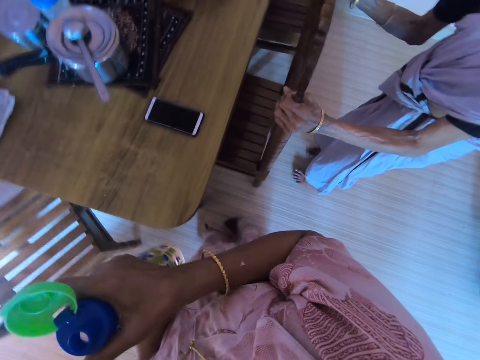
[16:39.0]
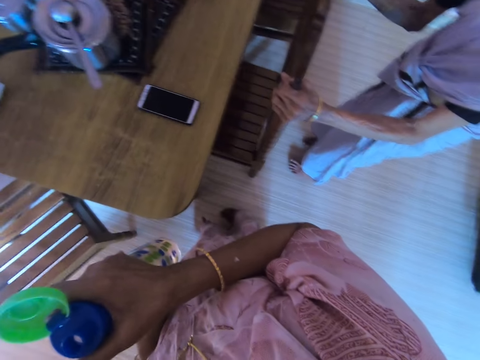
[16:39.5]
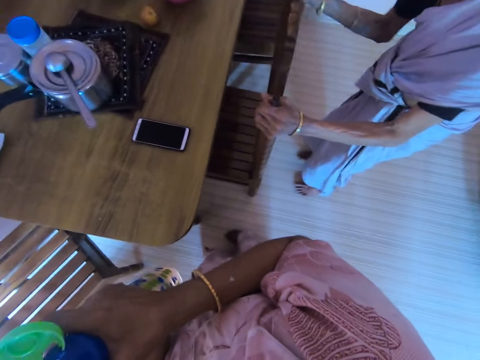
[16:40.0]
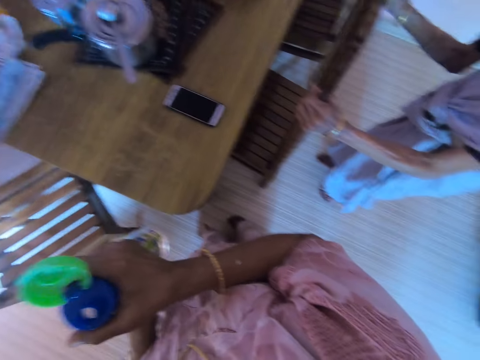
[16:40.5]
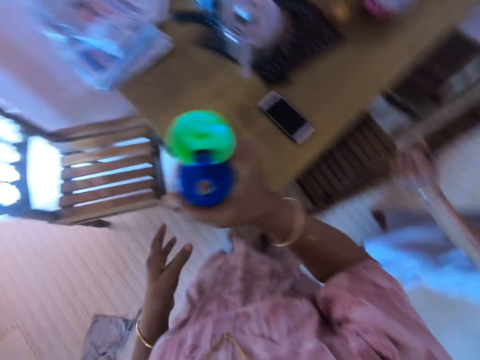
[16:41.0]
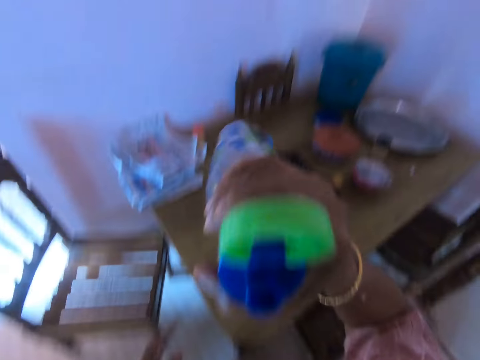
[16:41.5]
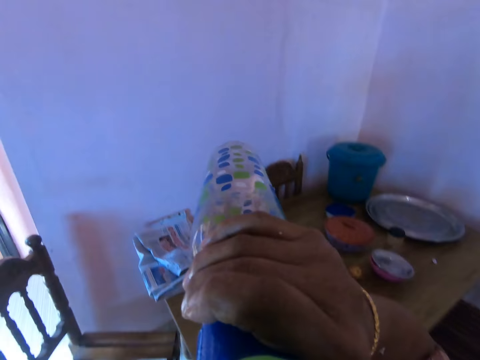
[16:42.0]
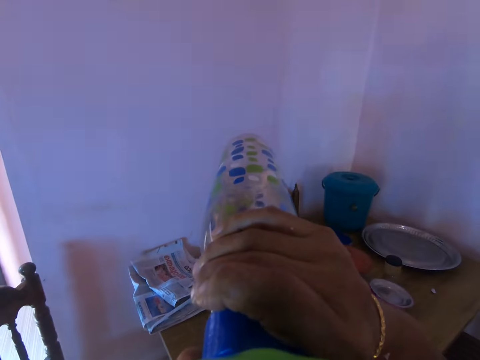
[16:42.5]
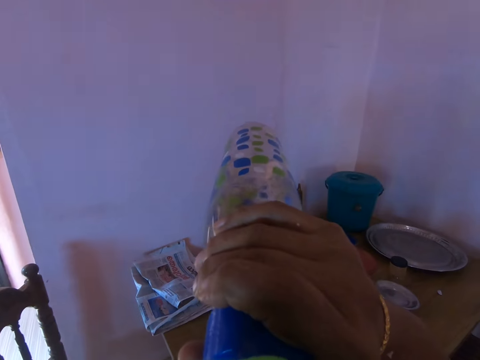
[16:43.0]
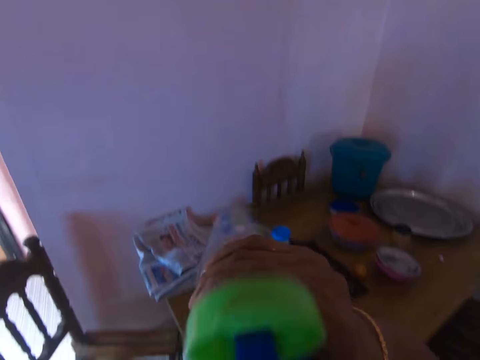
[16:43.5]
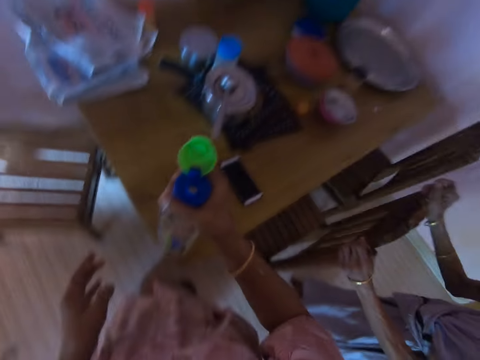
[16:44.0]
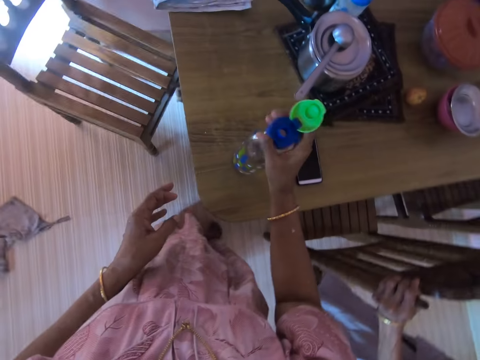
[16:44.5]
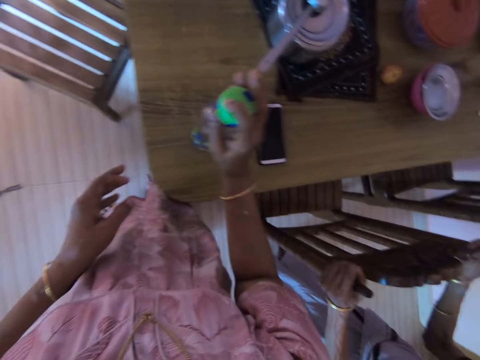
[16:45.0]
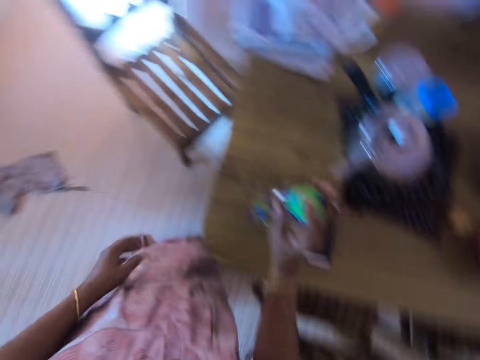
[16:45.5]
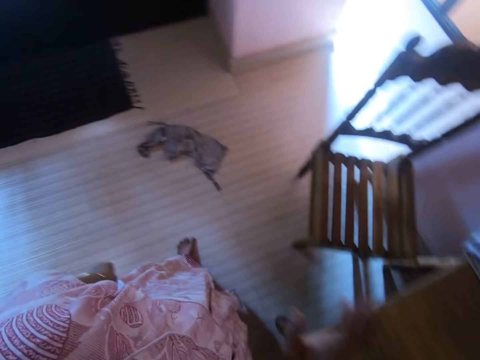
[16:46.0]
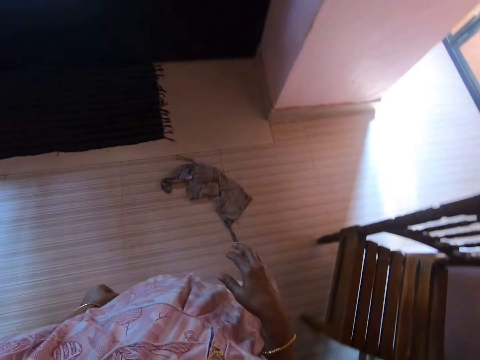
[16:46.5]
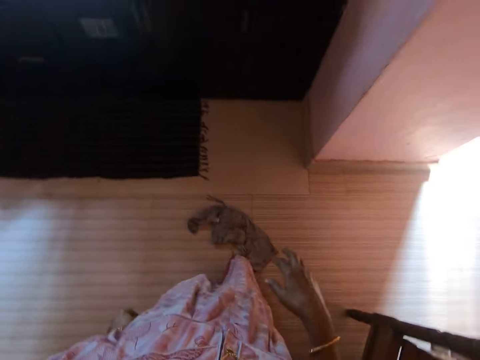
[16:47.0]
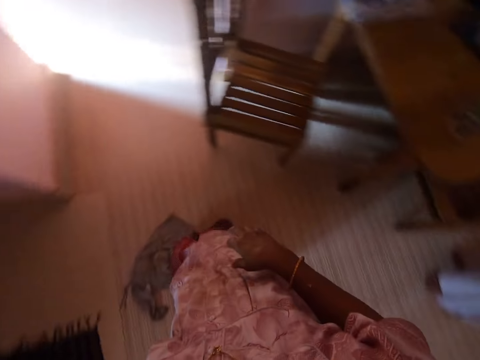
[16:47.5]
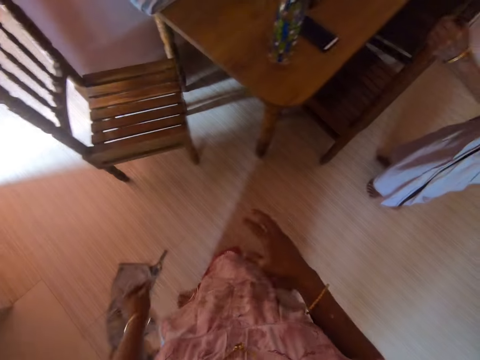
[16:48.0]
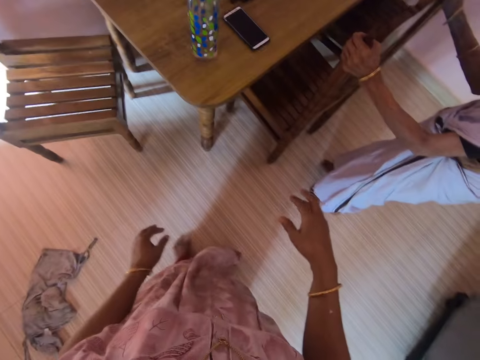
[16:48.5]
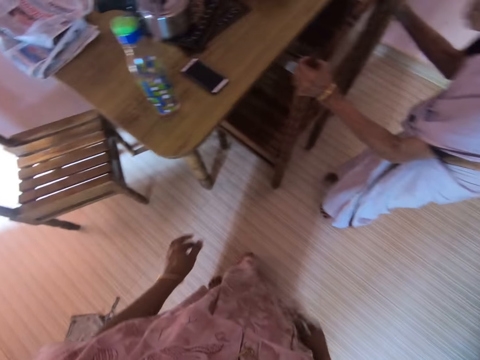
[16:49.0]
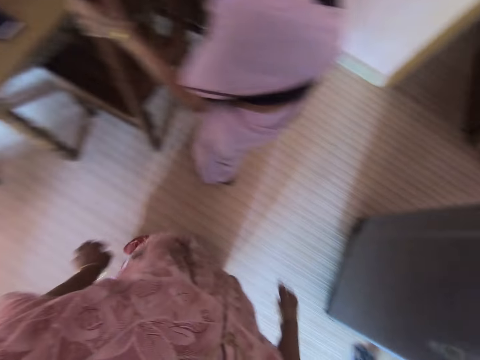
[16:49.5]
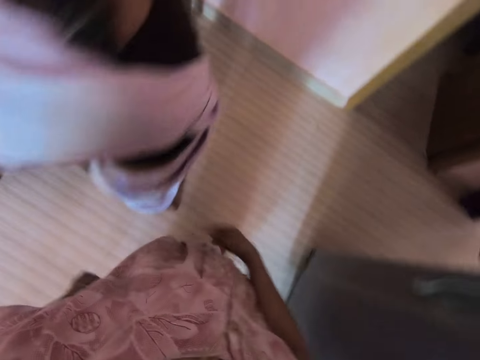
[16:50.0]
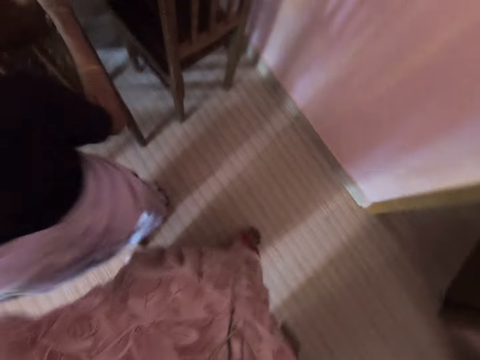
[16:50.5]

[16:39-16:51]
The camera wearer drinks water. They put the water bottle on the table. They close the water bottle. They walk around the kitchen.

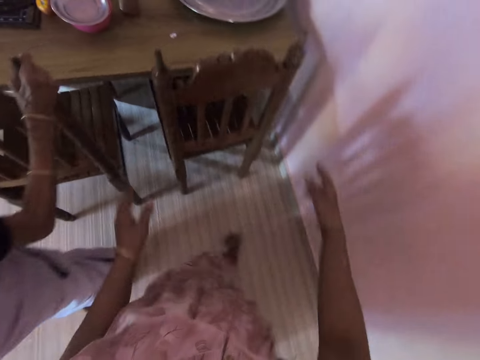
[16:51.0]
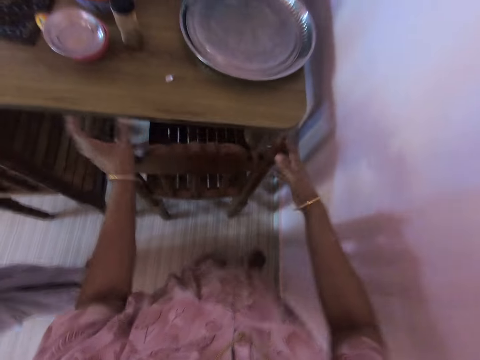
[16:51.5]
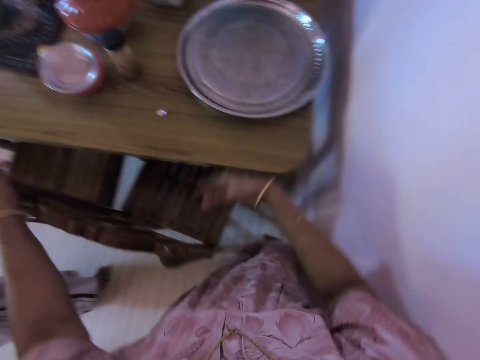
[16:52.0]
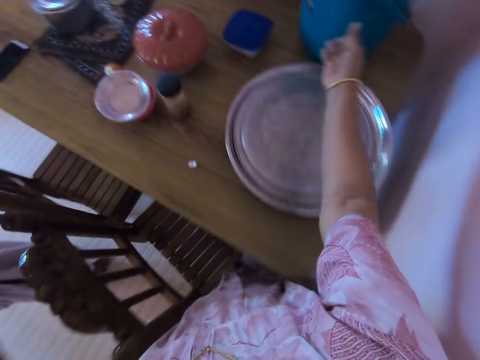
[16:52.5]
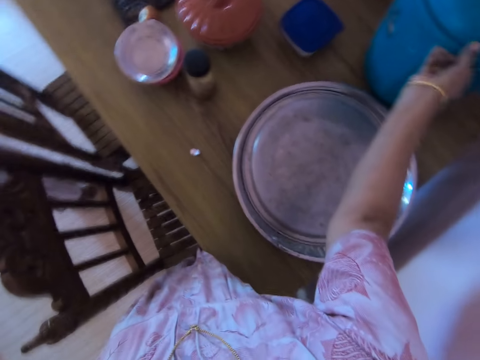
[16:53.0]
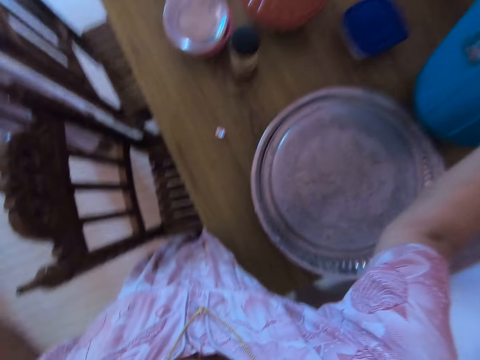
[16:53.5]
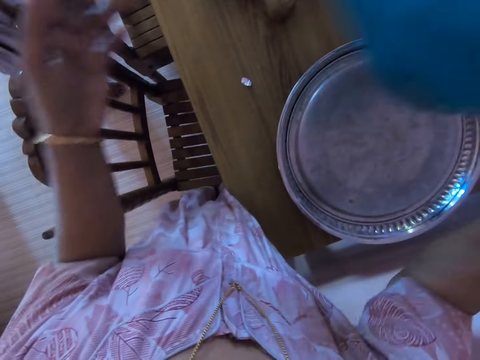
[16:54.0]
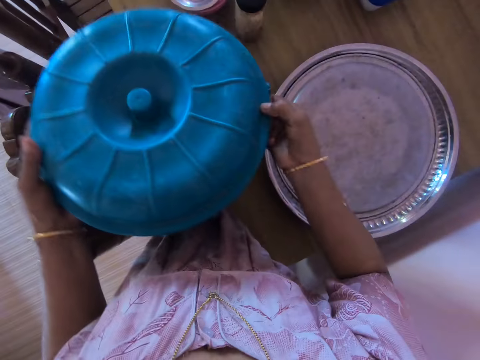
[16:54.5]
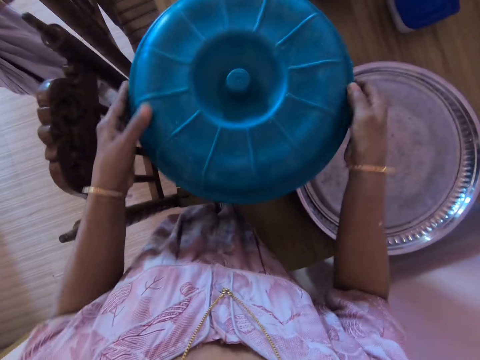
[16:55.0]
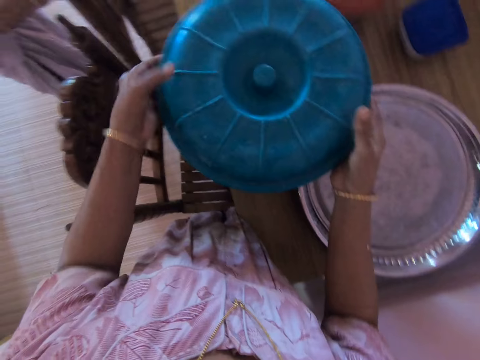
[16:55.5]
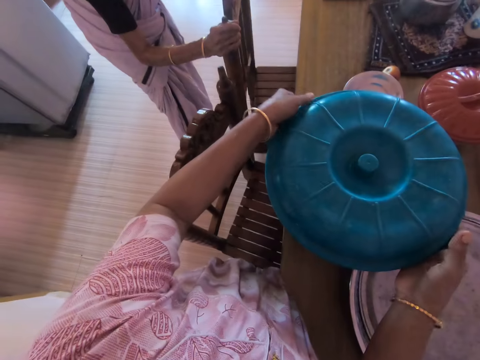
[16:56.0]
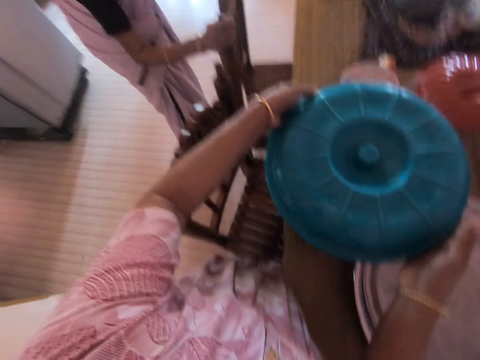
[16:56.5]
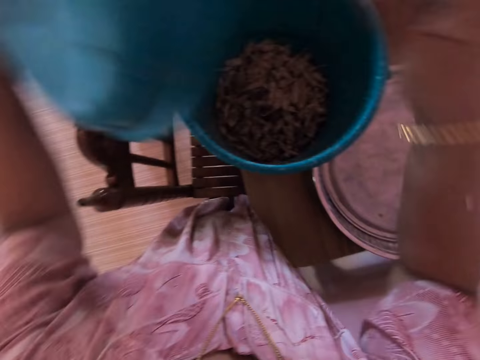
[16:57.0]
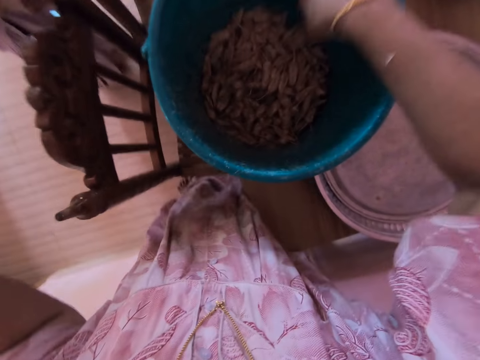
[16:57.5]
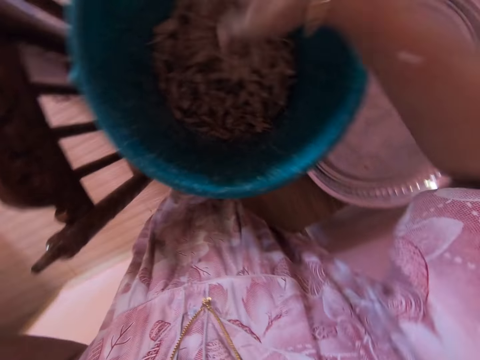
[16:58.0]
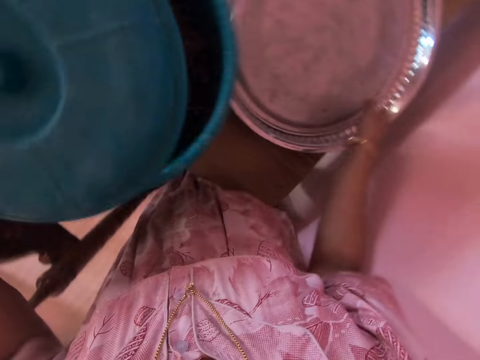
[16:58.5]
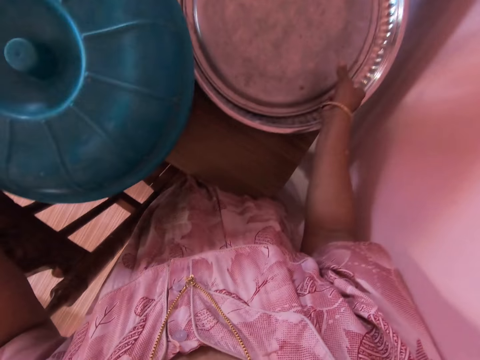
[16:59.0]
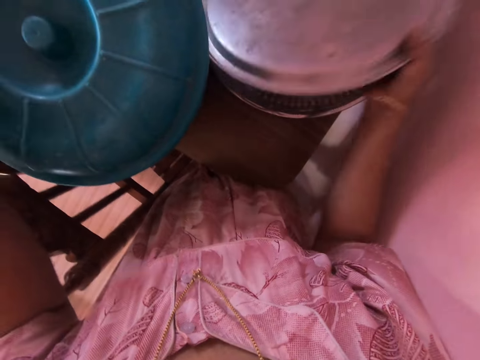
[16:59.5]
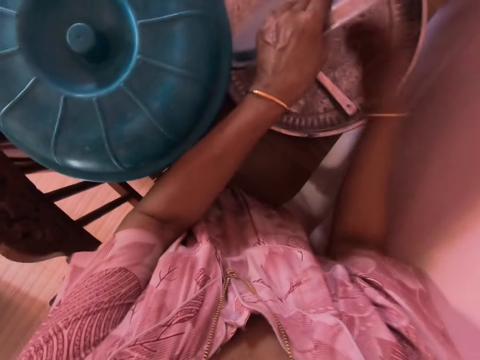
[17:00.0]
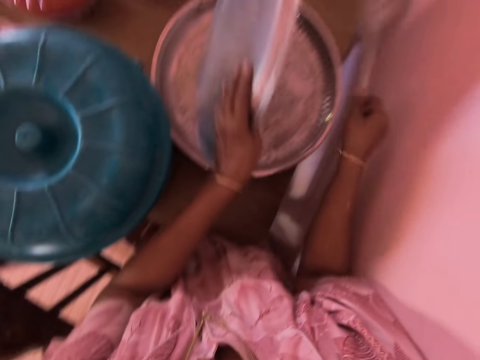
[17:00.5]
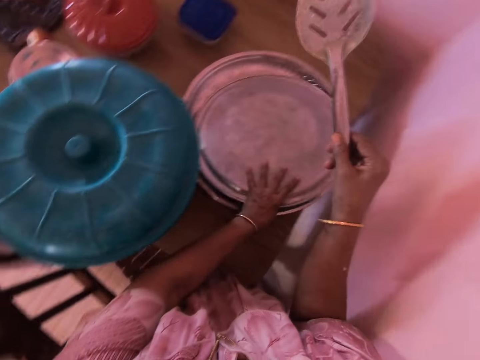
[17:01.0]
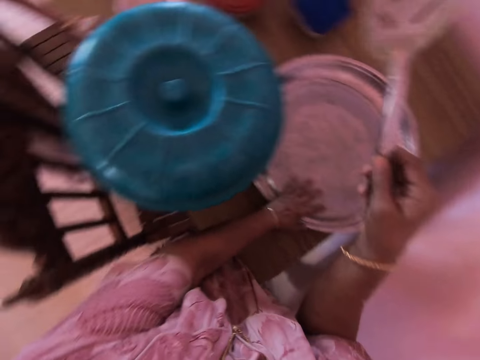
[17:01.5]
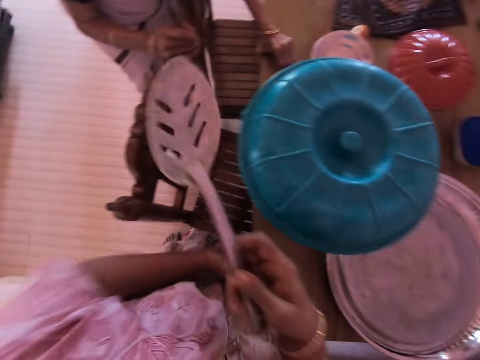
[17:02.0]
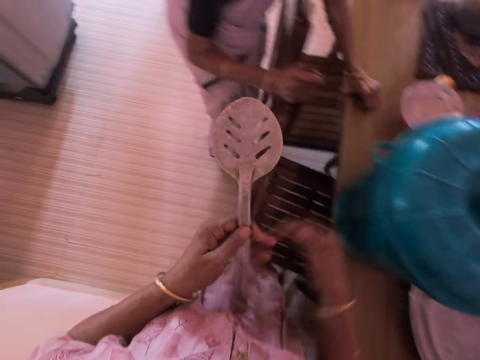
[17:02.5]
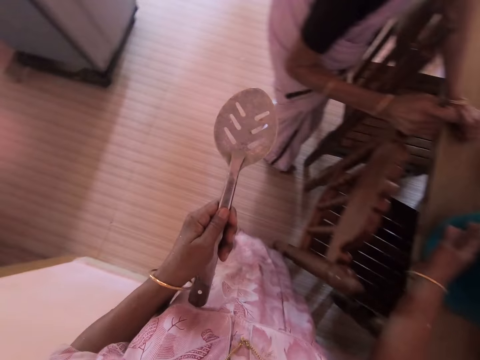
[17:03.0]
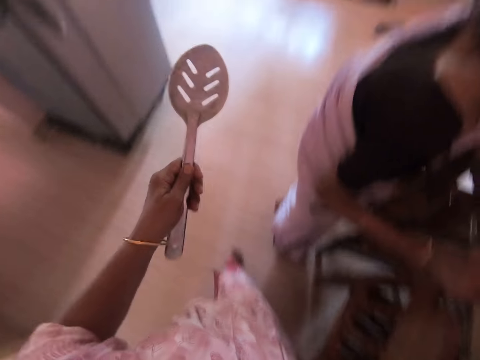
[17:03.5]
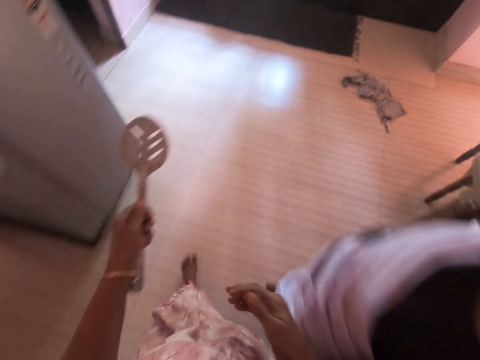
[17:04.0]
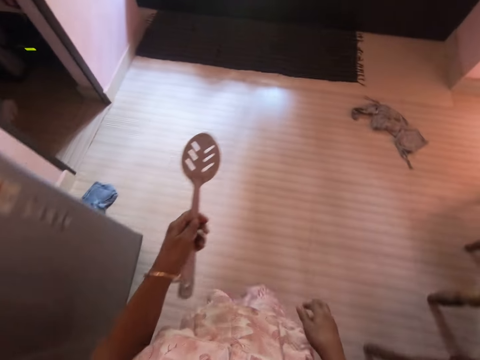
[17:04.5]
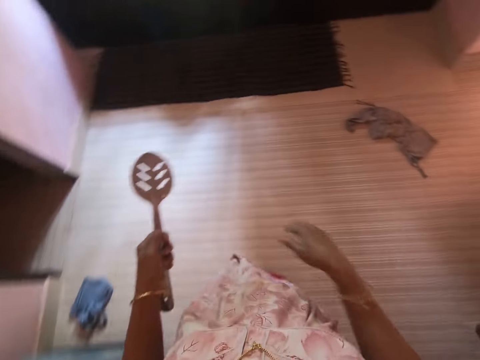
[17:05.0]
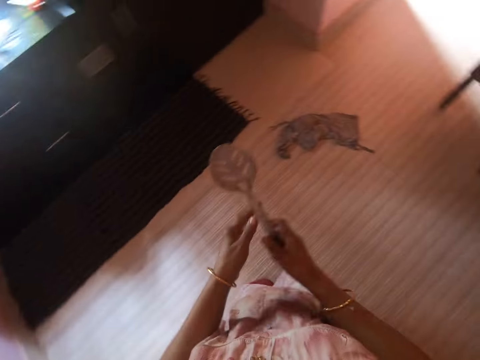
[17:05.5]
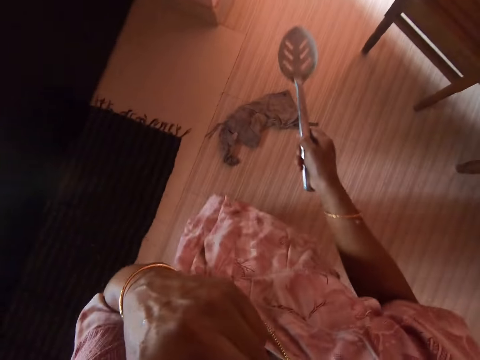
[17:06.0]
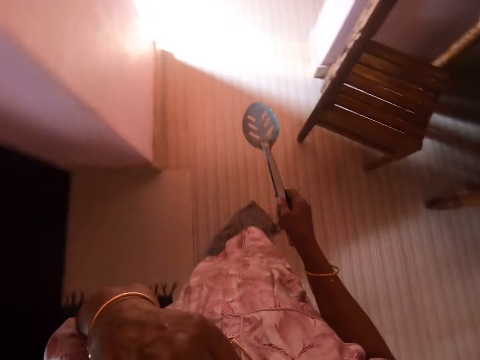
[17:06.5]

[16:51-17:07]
The camera wearer pushes a chair. They pick up a bucket, put the bucket on the table, open the bucket, move their hand in the bucket and close the bucket. They lift a tray. They open a bowl. They pick up a skimmer or spatula. They close the bowl. They walk around the kitchen. They pick up the bucket.
